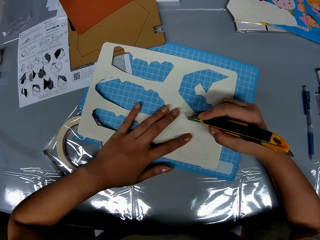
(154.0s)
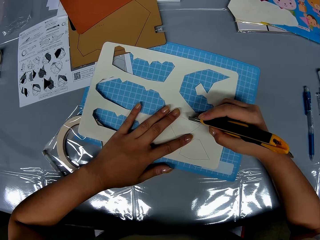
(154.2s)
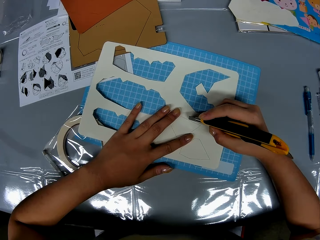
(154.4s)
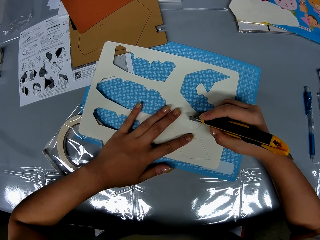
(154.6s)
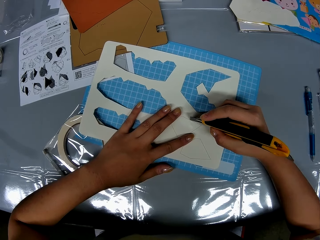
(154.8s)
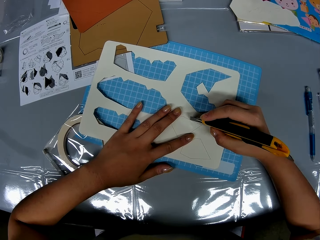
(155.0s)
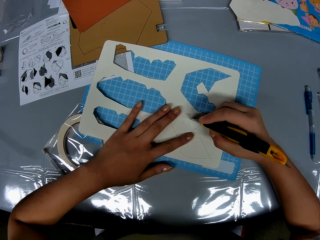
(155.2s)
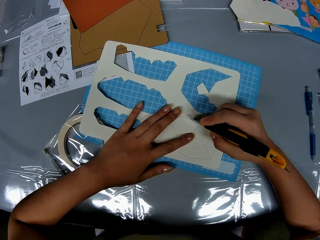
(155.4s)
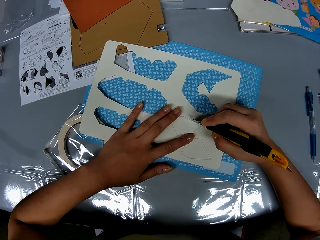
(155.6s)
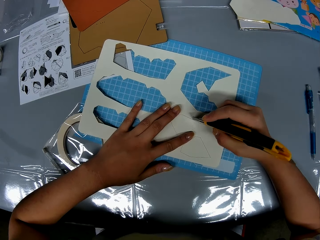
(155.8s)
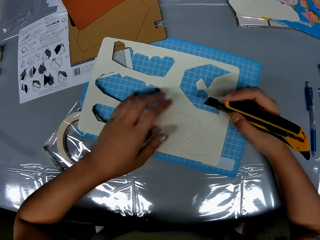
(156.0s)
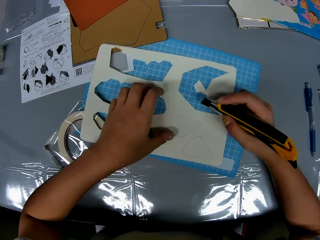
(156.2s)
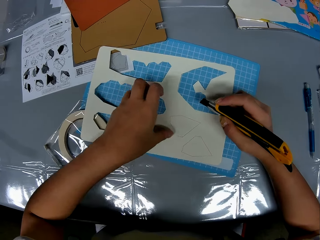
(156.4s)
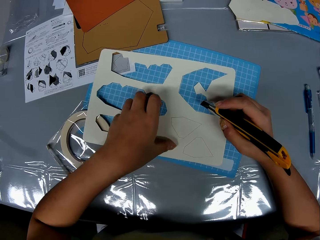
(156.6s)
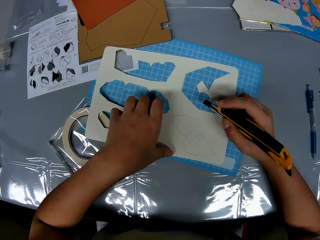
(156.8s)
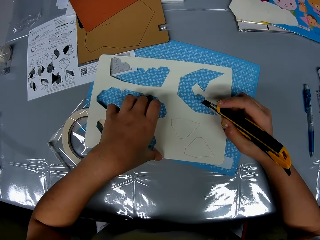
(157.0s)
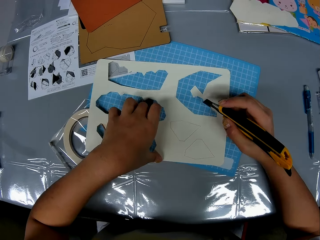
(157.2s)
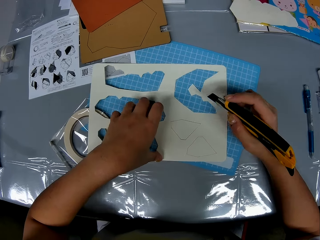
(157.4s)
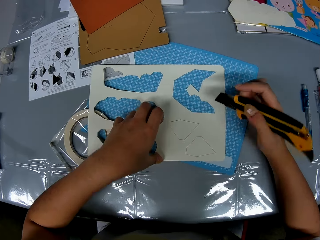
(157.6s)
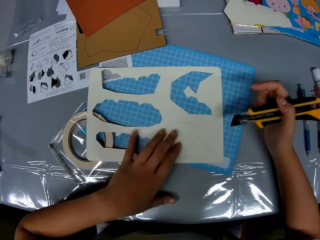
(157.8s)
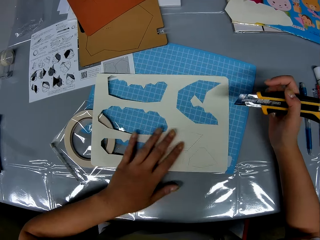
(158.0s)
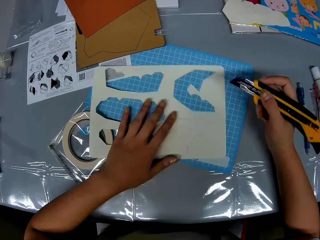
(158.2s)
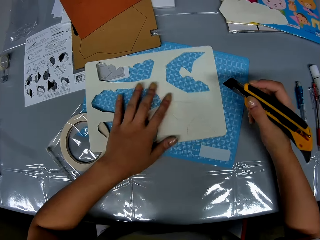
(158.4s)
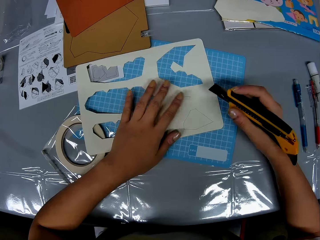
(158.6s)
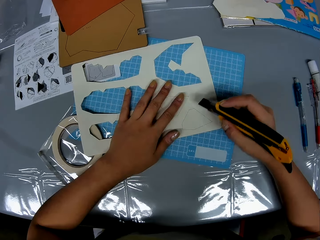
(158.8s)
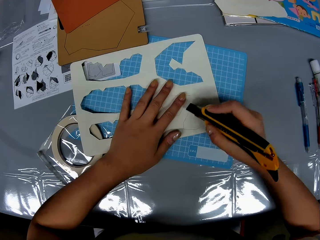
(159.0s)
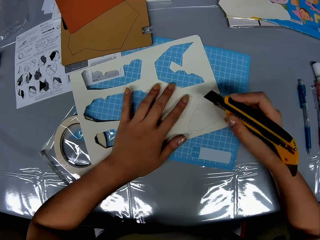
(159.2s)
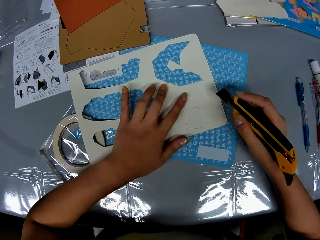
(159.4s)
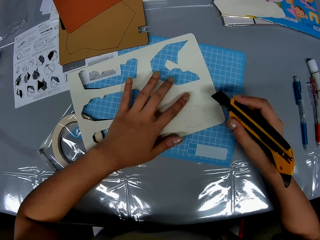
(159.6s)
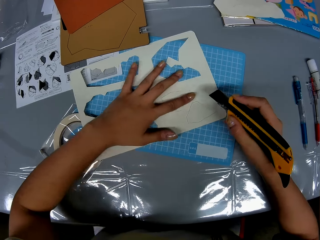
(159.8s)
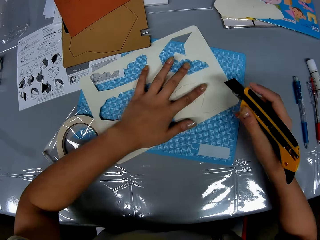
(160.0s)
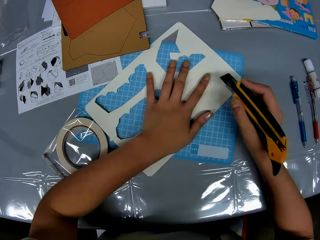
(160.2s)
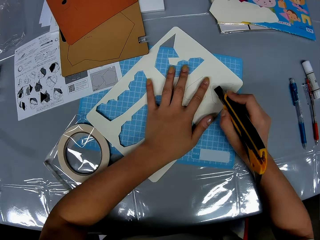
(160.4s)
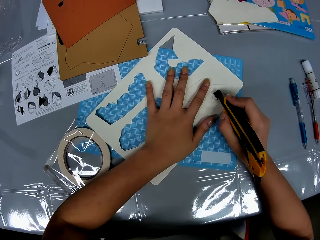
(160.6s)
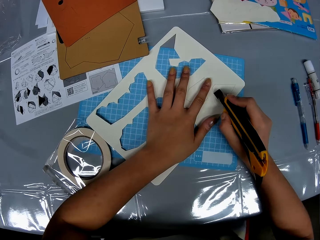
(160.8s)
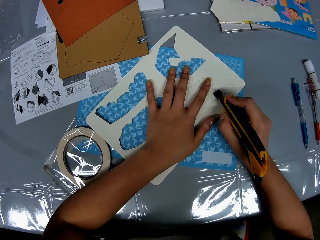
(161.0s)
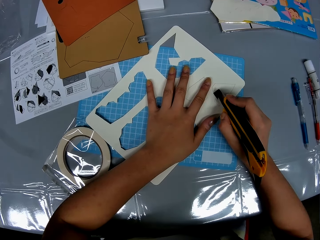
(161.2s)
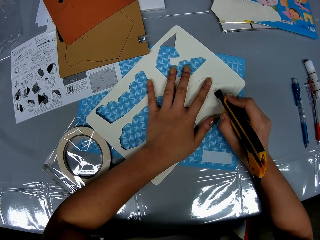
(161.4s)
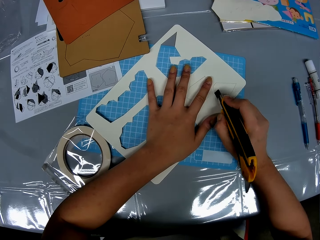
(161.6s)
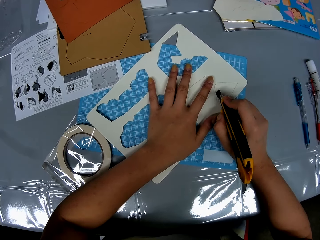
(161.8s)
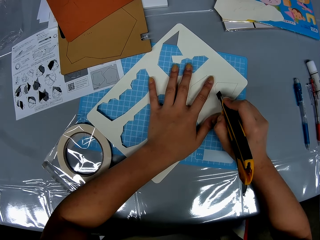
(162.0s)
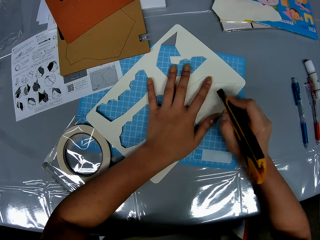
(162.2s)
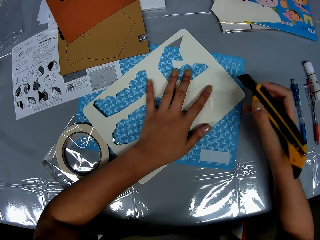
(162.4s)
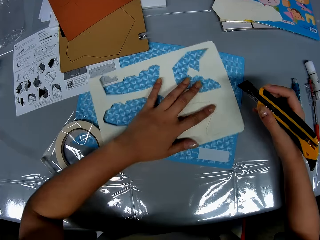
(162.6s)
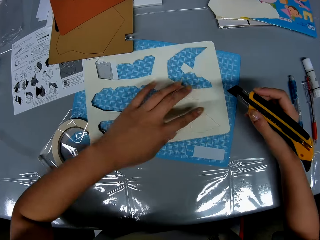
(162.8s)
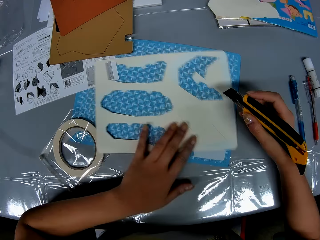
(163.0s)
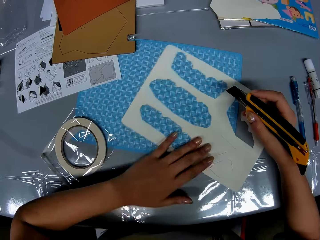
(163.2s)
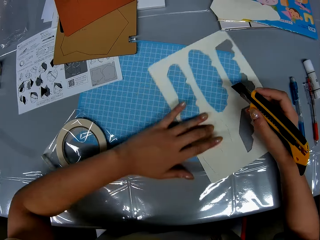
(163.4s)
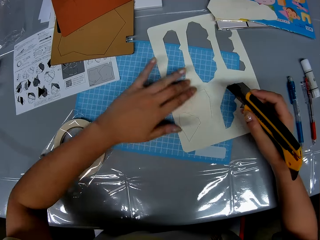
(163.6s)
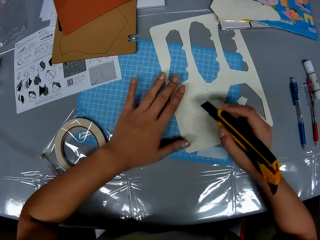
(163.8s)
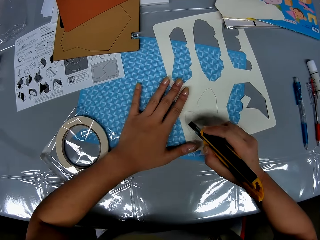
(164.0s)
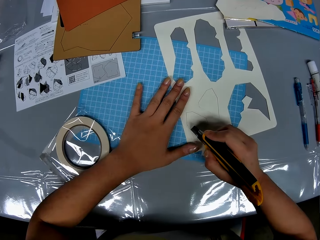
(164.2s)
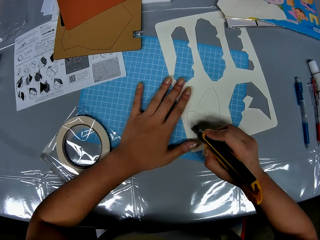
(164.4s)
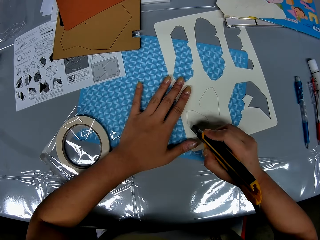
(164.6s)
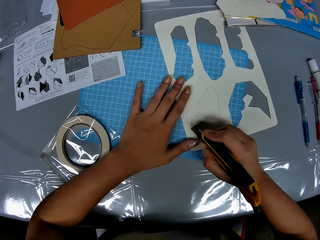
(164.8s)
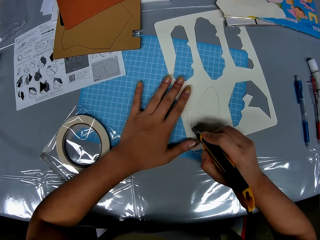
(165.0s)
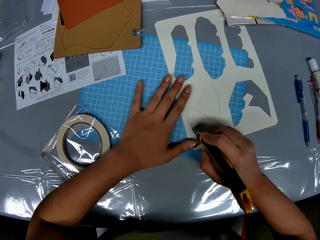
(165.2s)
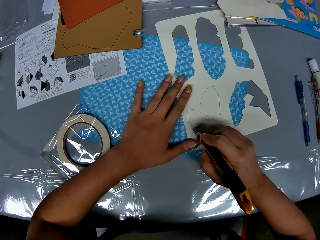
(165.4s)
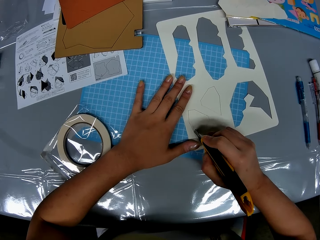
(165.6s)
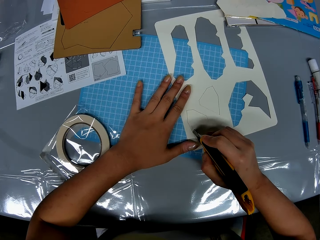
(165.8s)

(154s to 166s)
The camera wearer cuts the craft paper with the craft knife. They move the craft paper on the cutting mat. They cut the craft paper. They rotate the craft paper. They cut the craft paper.

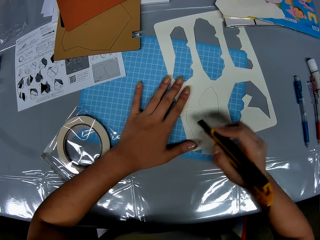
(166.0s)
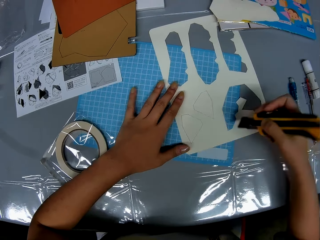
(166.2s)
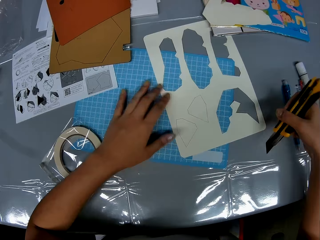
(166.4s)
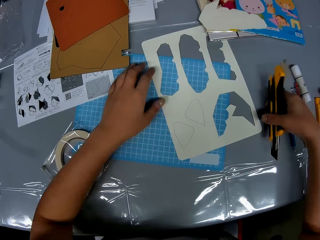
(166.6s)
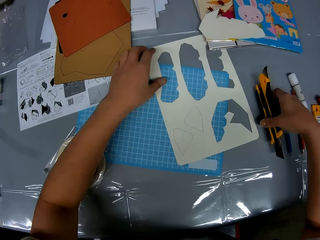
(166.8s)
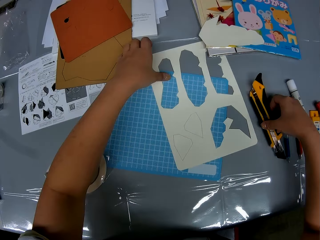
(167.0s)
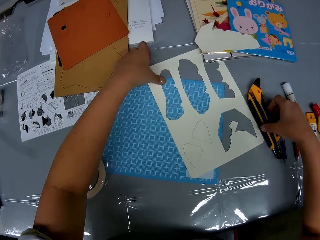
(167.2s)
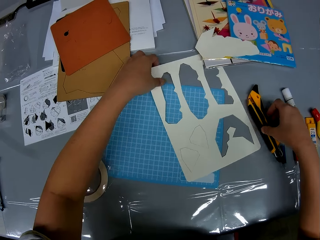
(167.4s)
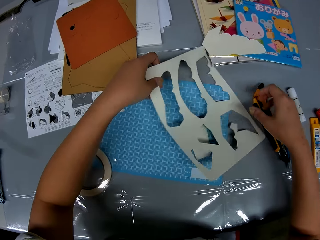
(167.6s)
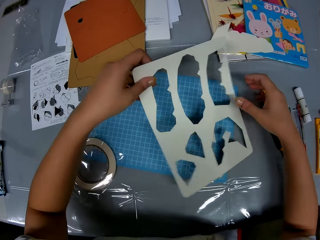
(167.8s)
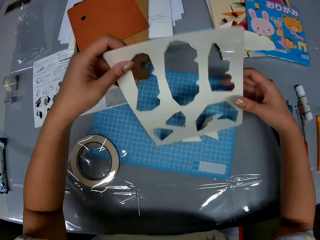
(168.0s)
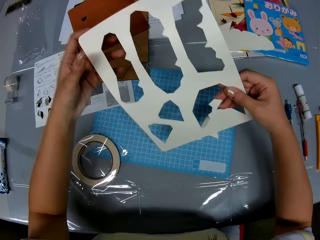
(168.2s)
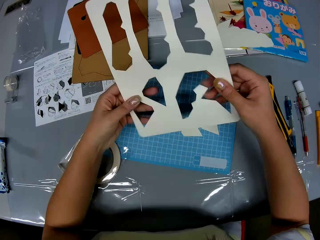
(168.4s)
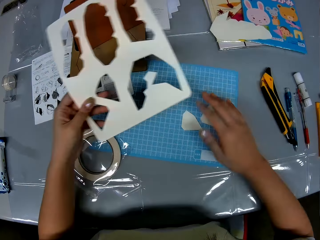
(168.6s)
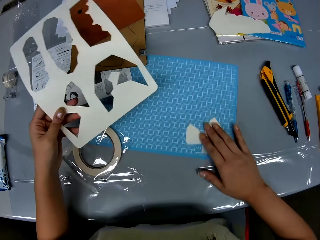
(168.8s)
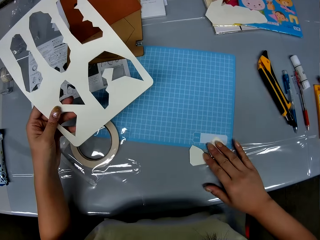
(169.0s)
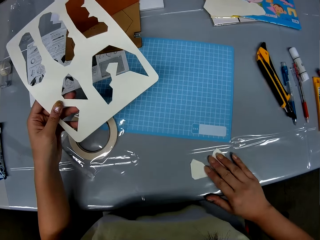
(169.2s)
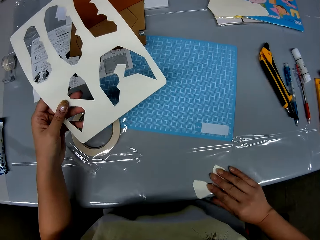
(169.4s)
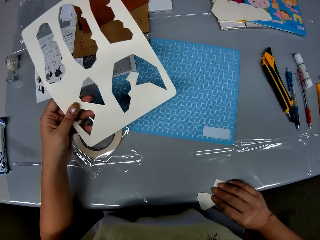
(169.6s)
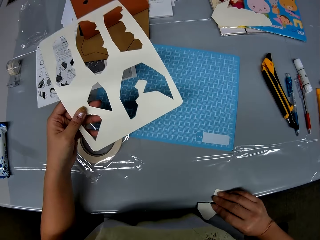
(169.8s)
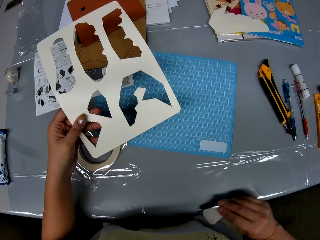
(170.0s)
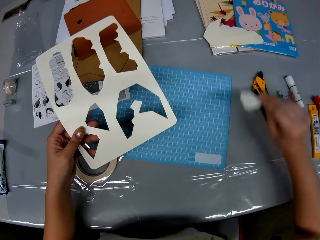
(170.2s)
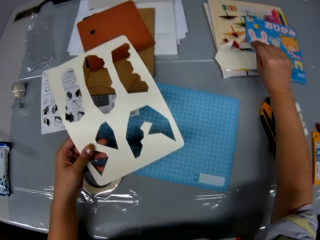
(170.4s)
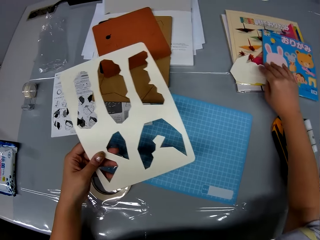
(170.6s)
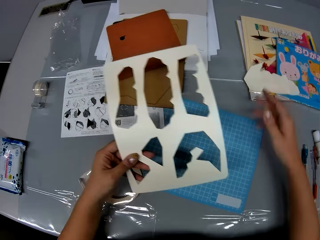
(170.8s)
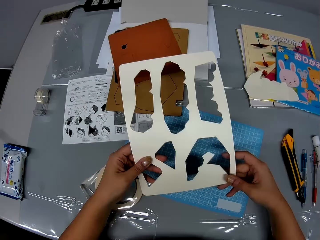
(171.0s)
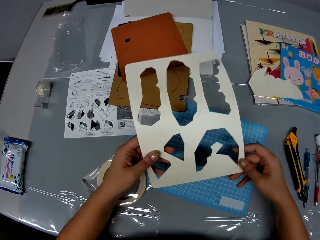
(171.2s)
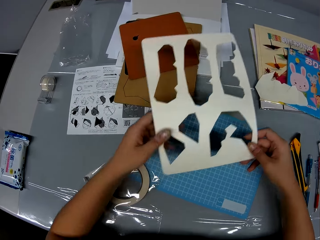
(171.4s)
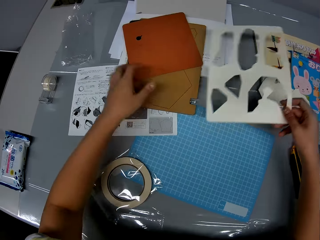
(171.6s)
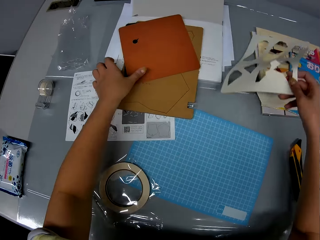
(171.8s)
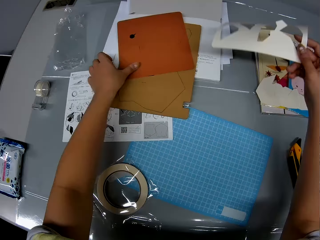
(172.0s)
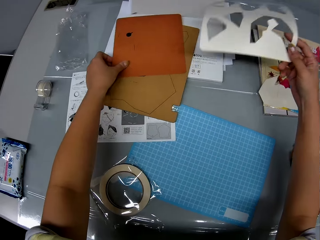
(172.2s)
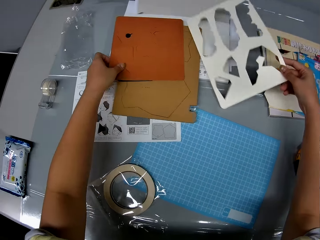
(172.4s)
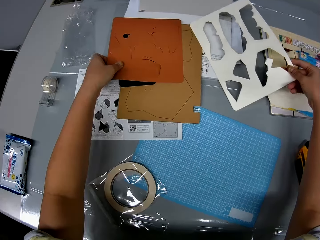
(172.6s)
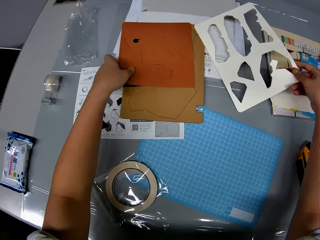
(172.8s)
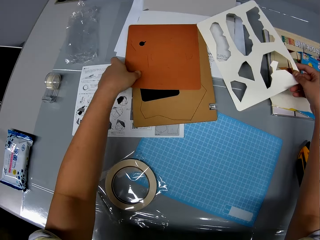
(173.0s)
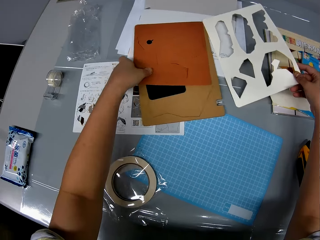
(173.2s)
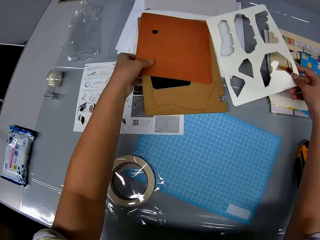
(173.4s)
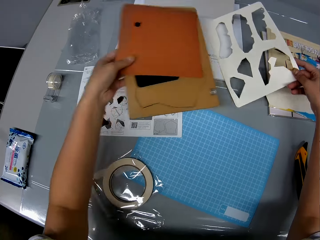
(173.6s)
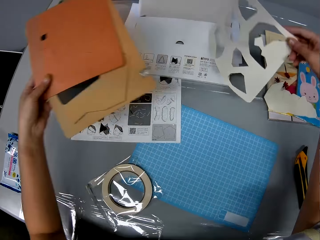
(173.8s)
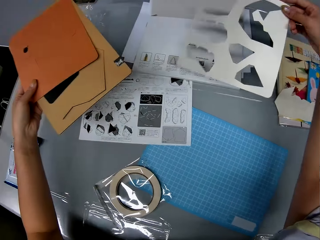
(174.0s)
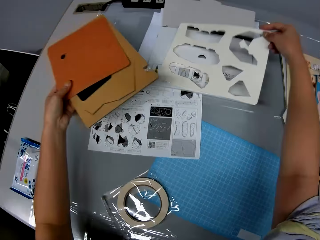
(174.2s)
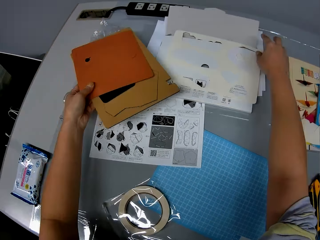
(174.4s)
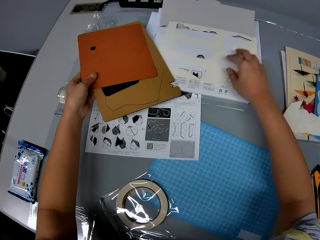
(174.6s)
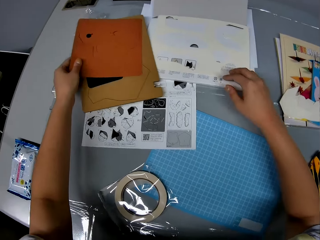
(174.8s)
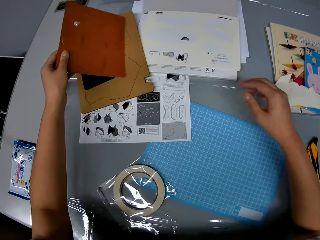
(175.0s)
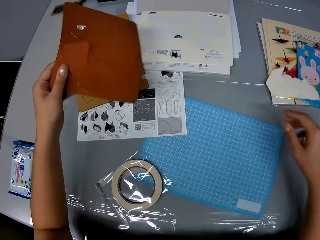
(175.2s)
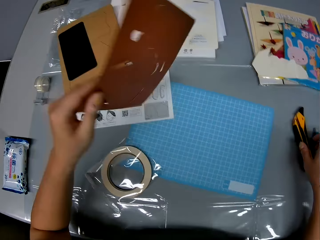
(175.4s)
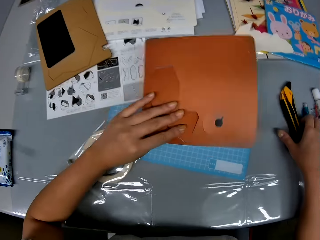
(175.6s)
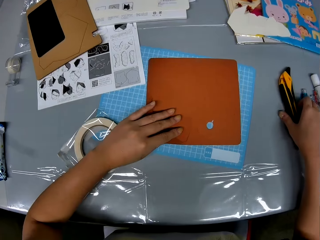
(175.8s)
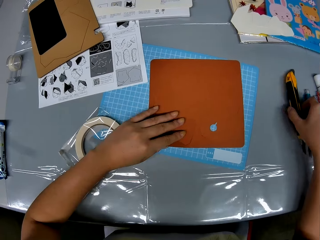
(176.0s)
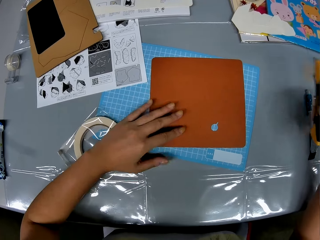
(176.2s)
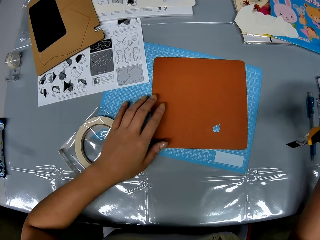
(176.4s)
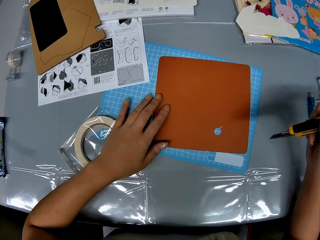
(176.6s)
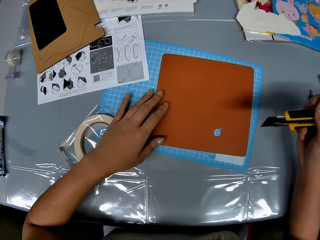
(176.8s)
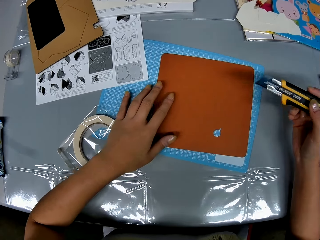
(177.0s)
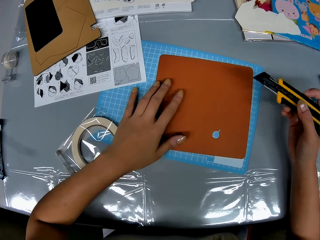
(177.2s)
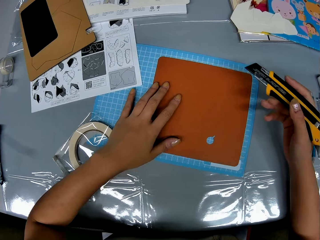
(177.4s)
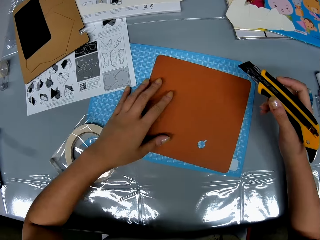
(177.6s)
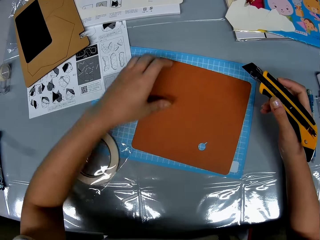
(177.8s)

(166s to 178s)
The camera wearer removes the hands from the craft paper. She drops the knife cutter on the table with her right hand. She removes the geometric shape from the white geometric shape with her hands. She picks up the craft paper from the cutting mat. She moves the craft papers. She picks up the craft papers. She drops the geometric shape on the table with her right hand. She puts the craft papers on the other craft papers. She holds the craft paper. She passes the white geometric shape board to her right hand. She puts her left hand on the brown geometric boards on the table. She drops the white geometric shape board on the table with her right hand. She picks up the craft papers. She adjusts the brown geometric shape boards with her left hand. She puts the craft paper on the table. She picks the brown geometric shape board with her left hand. She drops one of the craft papers on the manual paper. She picks up the craft paper, turns the craft paper and puts the craft paper on the cutting mat. She picks up the knife cutter from the table with her right hand. She rotates the craft paper. She adjusts the brown geometric shape board with her left hand.
